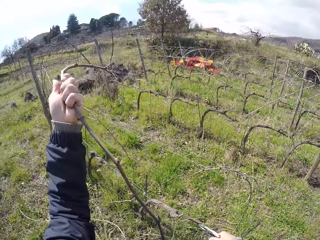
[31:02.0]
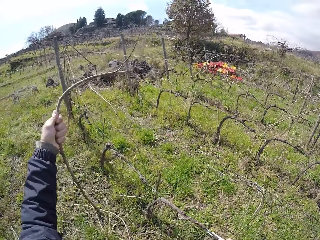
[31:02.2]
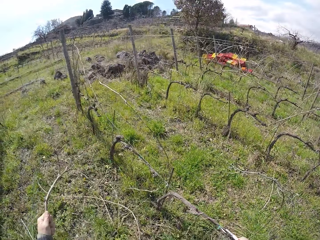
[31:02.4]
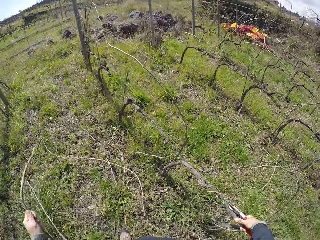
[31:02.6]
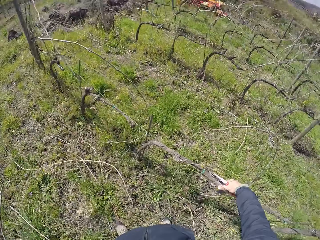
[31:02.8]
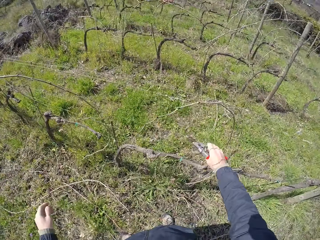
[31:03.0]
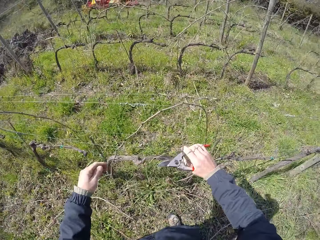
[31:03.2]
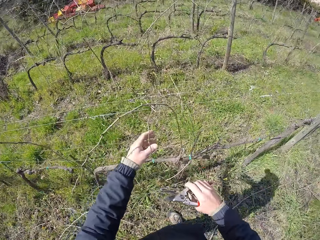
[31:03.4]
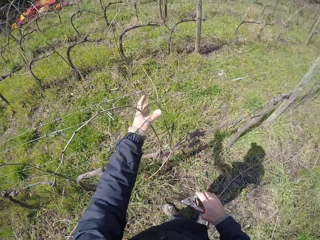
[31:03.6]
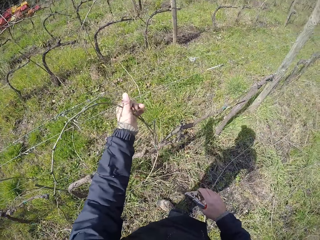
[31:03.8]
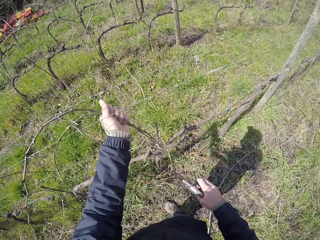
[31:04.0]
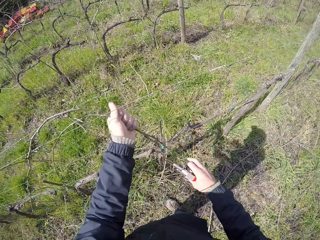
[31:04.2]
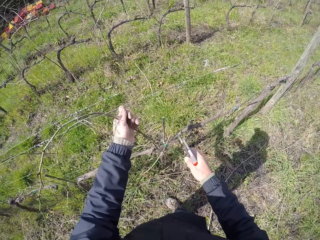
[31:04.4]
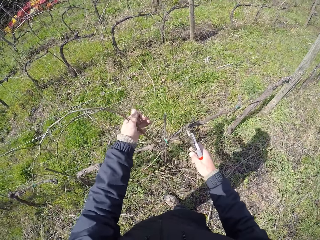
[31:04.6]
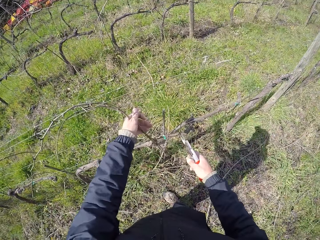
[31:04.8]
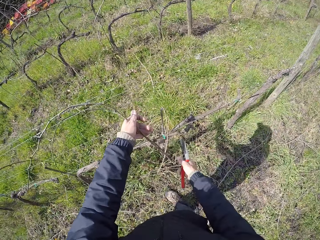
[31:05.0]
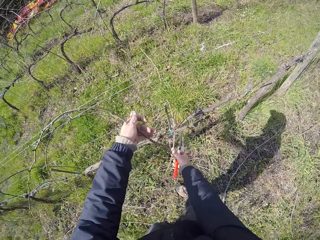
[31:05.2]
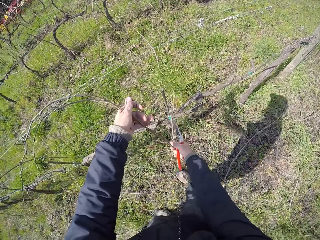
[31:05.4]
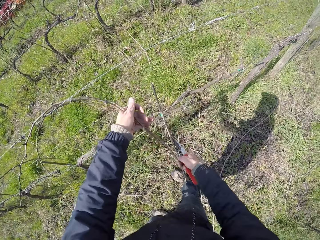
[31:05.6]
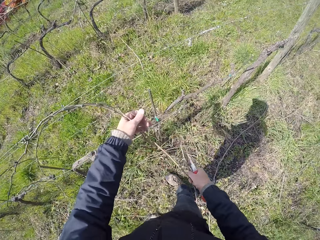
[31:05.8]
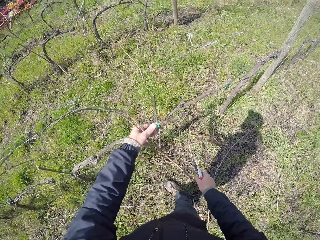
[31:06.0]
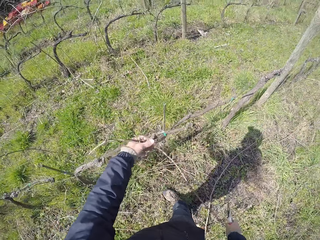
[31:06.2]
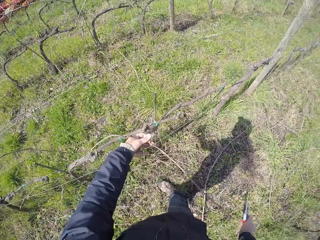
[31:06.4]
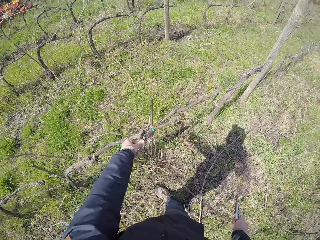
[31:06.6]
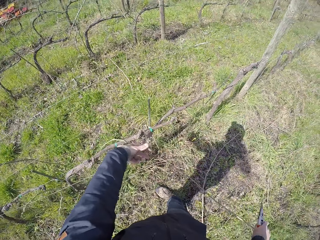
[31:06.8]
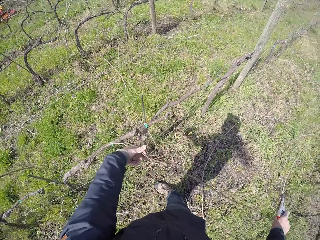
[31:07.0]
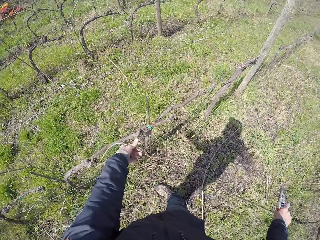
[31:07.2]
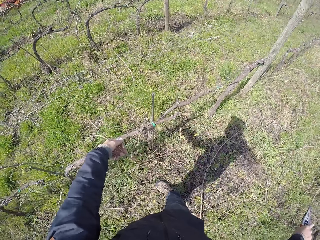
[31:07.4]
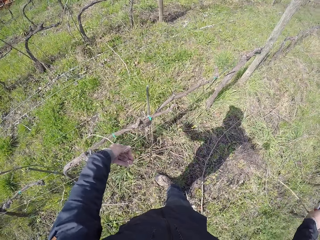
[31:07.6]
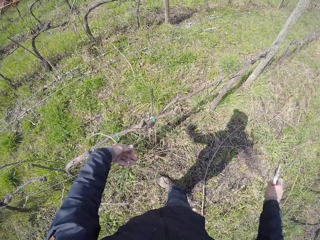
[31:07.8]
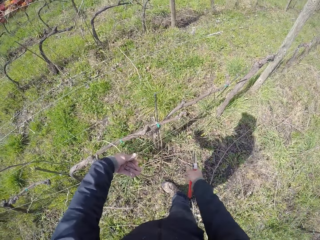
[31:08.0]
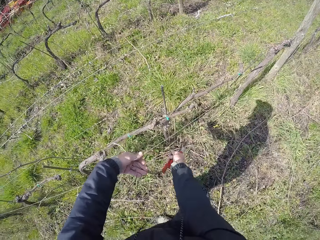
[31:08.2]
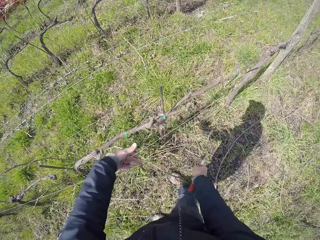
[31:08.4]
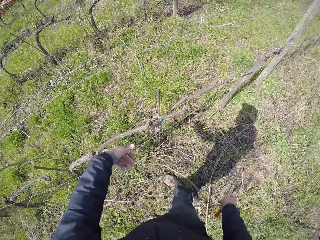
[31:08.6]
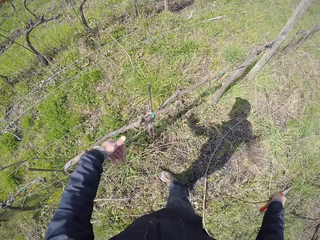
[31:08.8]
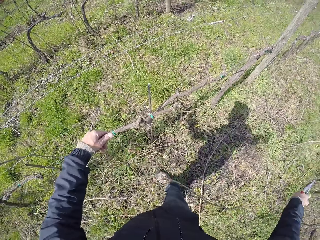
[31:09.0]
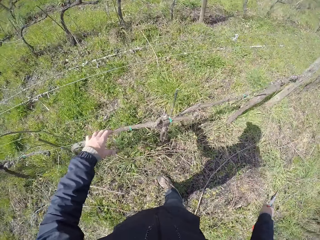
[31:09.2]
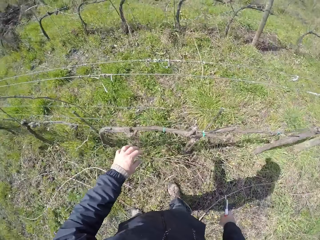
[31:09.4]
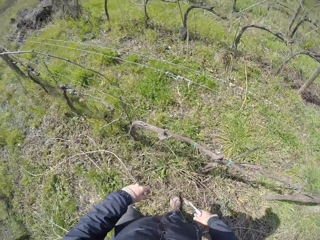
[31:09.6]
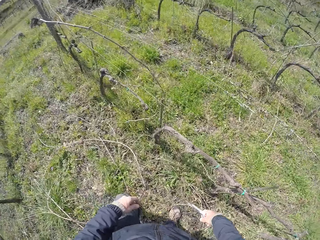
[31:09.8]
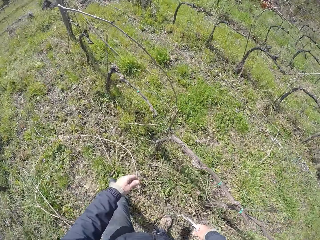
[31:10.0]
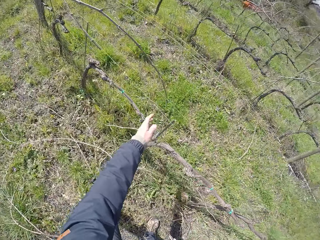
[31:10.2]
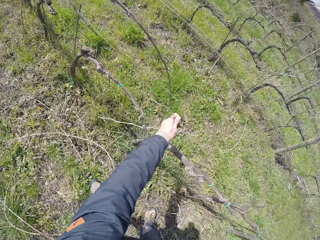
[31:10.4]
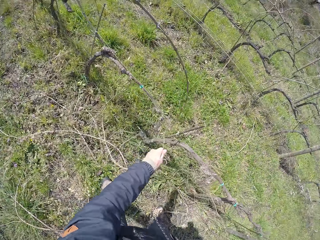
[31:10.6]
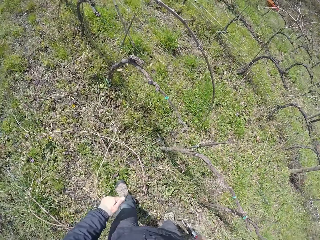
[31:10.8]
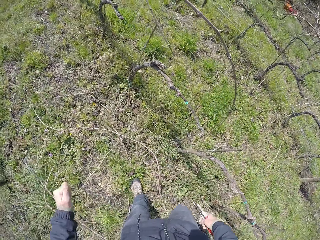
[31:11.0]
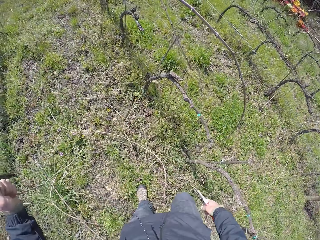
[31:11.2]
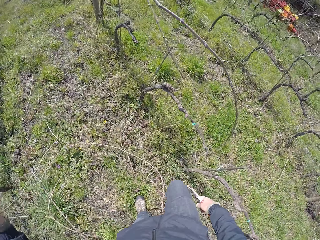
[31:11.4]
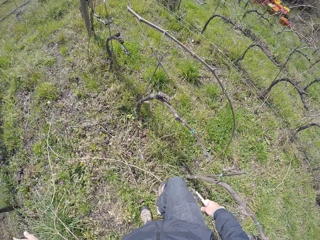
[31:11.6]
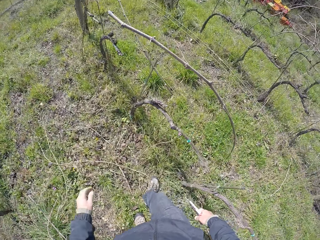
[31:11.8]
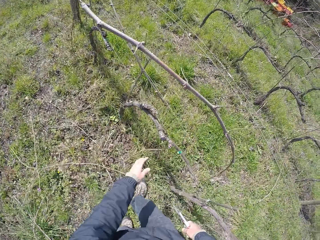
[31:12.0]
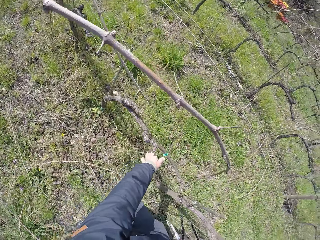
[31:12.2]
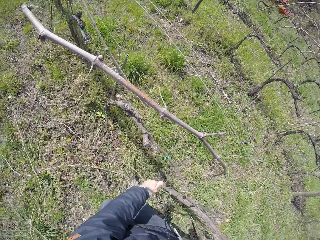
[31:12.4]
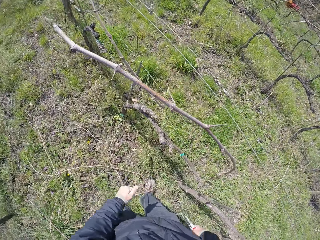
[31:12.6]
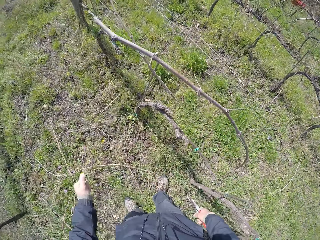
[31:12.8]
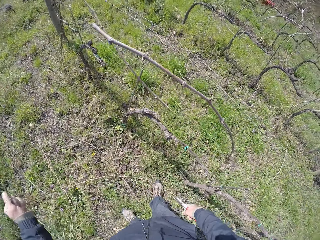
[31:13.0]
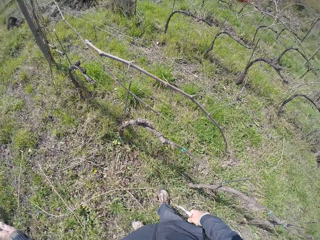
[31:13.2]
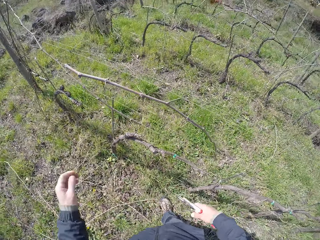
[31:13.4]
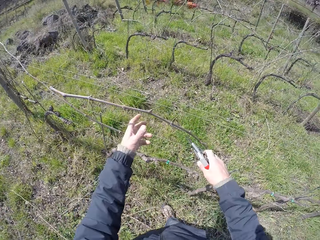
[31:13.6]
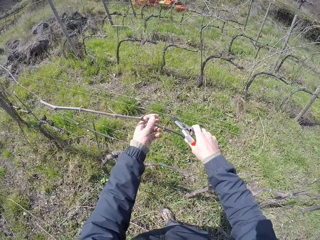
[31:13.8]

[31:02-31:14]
The camera wearer drops the twig or dry branch on the ground with his left hand. He grabs two twigs from the barbed fence with his left hand. He pulls a twig with his right hand. He drops the twig on the ground with his right hand. He pulls a twig with his right hand. He drops the twig on the ground with his right hand. He picks a dry branch on the fence. He removes a twig from the barbed fence with his left hand. He drops the twig on the ground with his left hand. He removes a twig from the barbed fence with his left hand. He puts a dry branch on the ground.

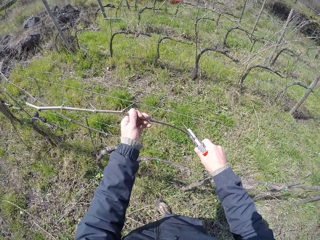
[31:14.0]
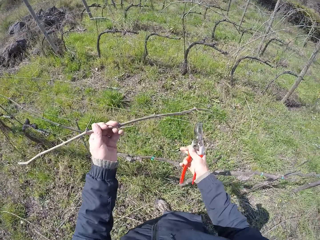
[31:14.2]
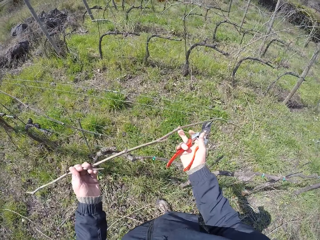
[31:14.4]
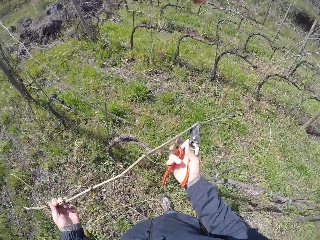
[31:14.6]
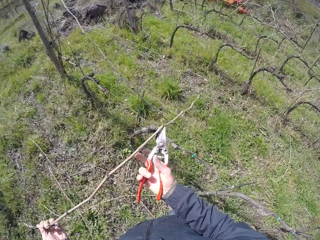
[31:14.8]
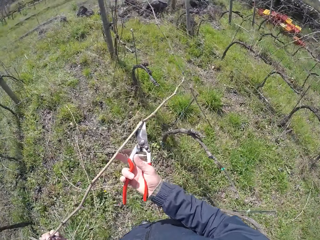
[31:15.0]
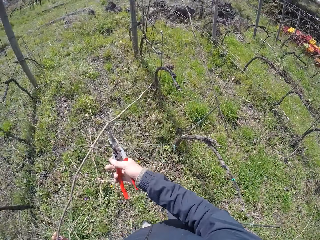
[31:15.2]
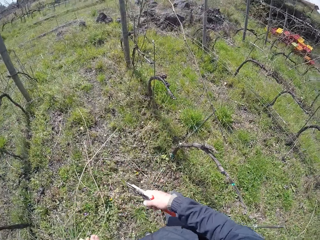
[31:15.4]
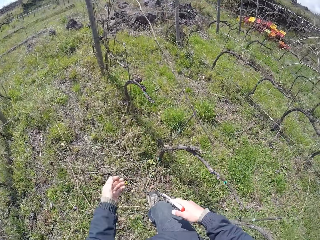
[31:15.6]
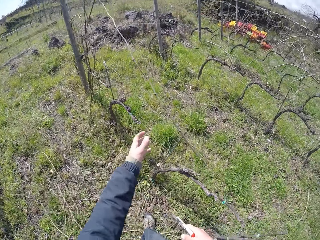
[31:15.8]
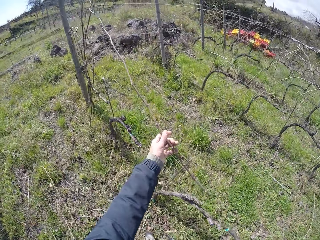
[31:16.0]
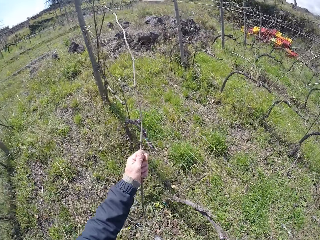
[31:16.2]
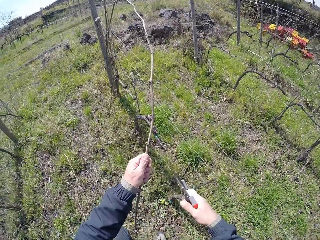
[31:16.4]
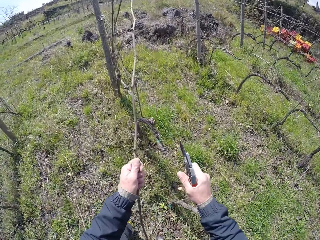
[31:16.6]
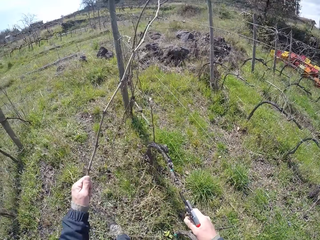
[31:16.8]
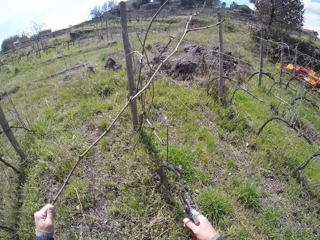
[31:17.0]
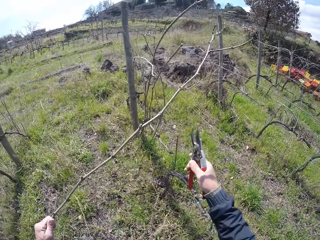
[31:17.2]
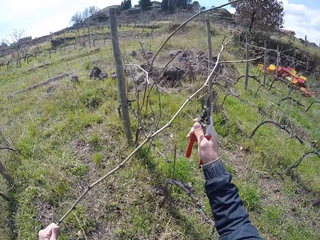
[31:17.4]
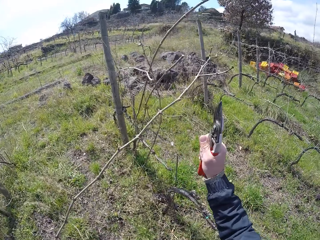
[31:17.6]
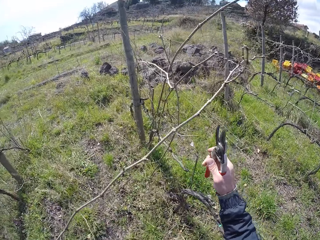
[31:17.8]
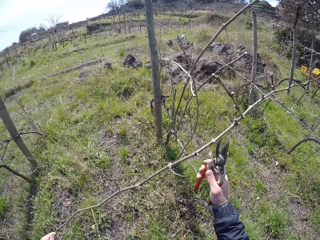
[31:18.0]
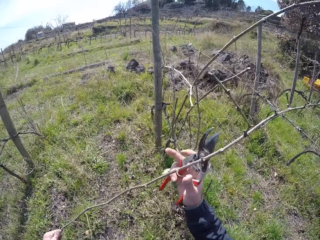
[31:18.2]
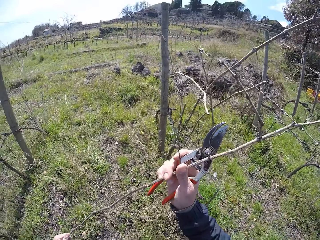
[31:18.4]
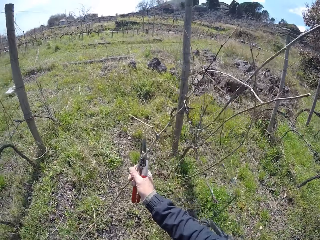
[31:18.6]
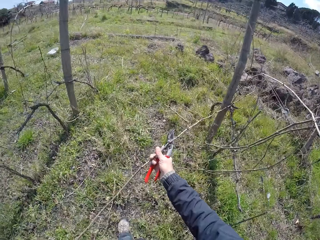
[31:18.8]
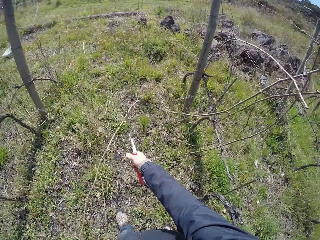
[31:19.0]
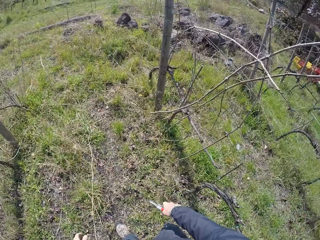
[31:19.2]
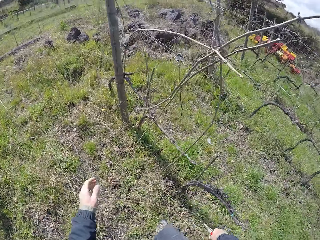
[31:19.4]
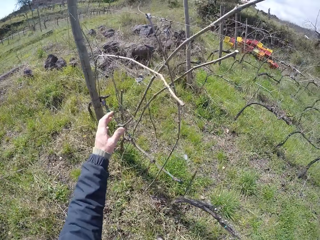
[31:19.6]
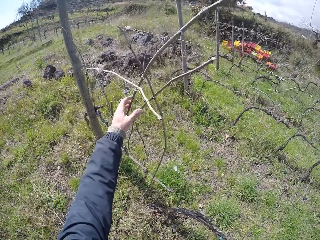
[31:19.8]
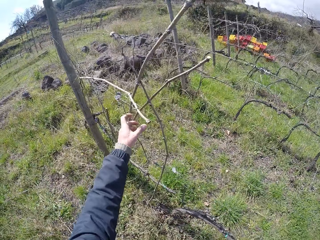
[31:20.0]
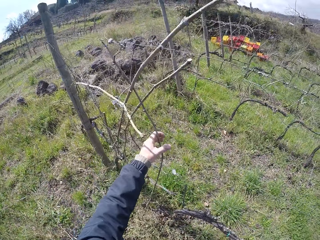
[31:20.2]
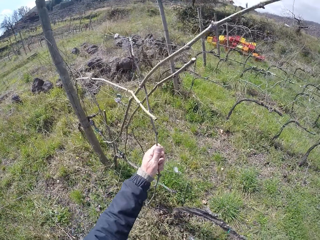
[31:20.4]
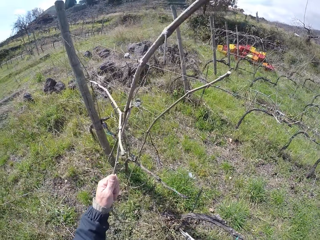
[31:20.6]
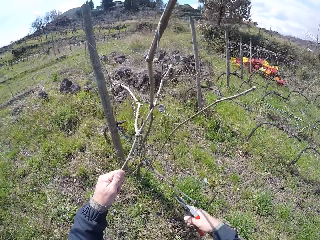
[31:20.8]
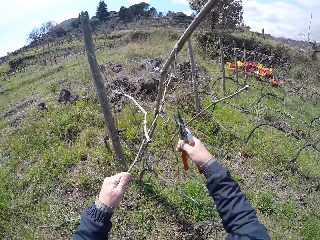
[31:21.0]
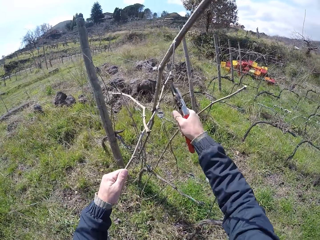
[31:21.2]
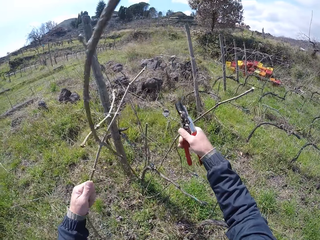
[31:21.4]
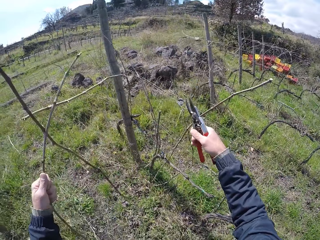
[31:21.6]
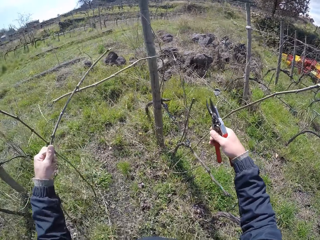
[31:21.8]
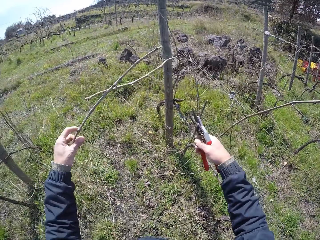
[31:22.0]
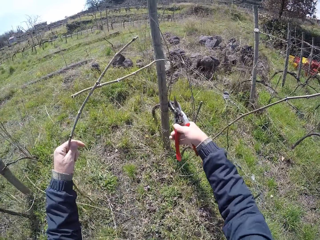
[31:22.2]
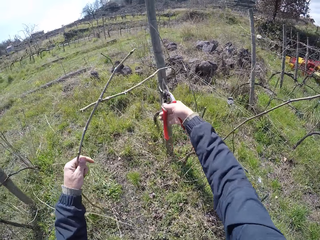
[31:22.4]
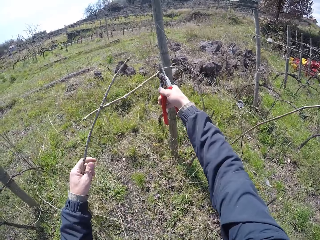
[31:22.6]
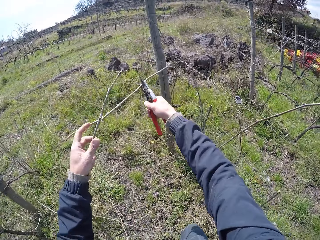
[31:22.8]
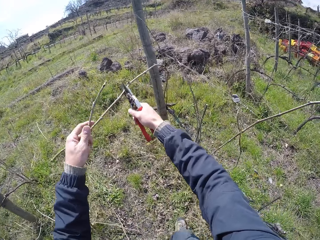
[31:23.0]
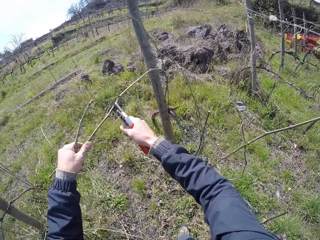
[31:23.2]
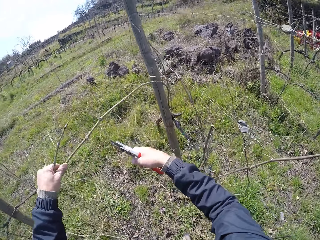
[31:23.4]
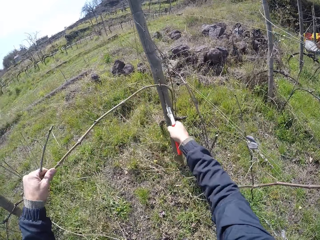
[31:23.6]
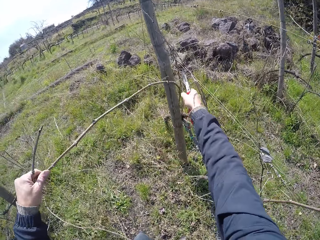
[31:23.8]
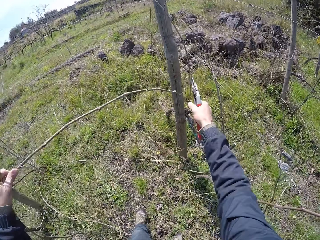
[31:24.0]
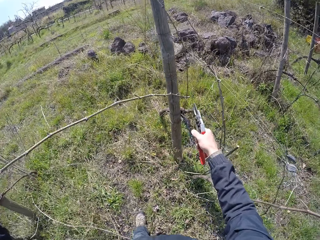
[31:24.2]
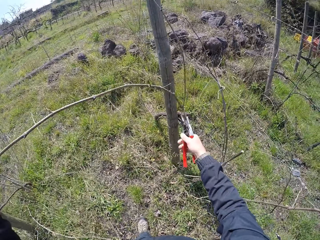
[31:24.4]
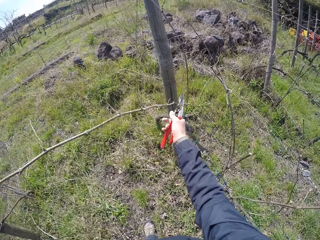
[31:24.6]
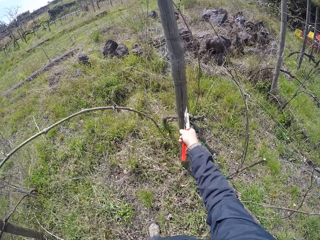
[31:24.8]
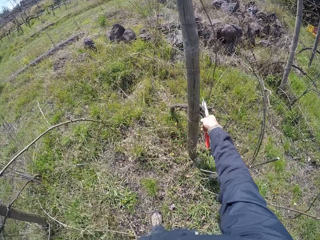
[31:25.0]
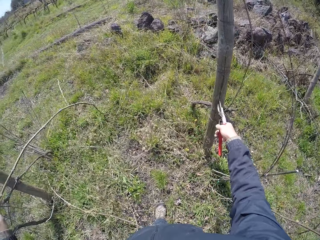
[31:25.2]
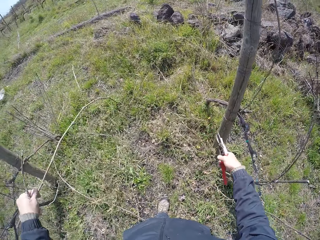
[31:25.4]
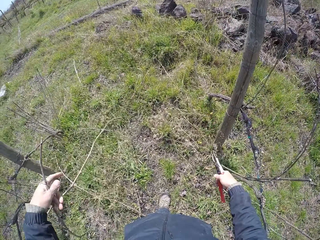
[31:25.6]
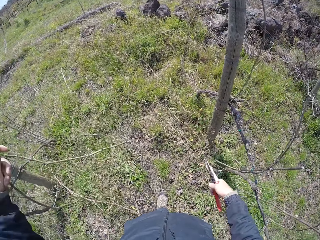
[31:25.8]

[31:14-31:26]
The camera wearer grabs a twig from the barbed fence with his left hand. He cuts the twig with the pair of pliers or shears in his right hand. He drops the twig on the ground with both hands. He grabs a twig from the barbed fence with his left hand. He cuts the twig with the pair of pliers in his right hand. He cuts the twig with the shears again. He pulls the twig with his right hand. He drops the twig on the ground with both hands. He grabs a twig from the barbed fence with his left hand. He cuts the twig with the pair of pliers in his right hand. He puts a dry branch on the ground. He cuts a dry branch with the shears repeatedly.
